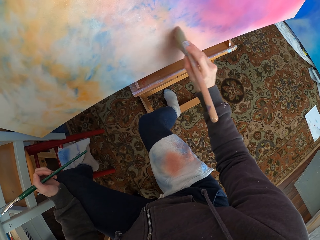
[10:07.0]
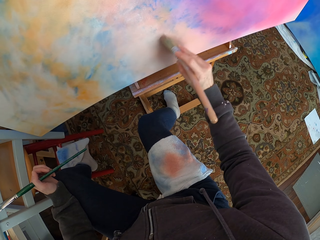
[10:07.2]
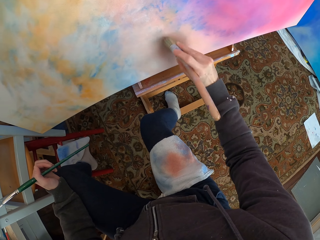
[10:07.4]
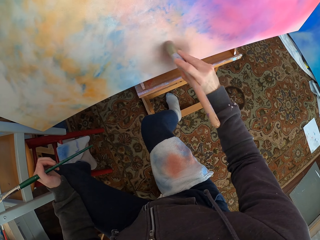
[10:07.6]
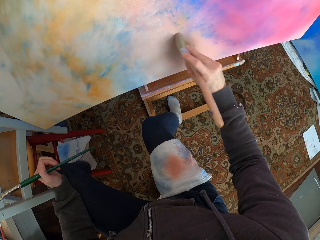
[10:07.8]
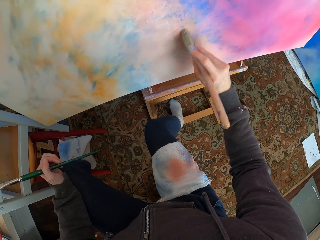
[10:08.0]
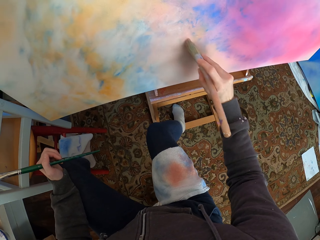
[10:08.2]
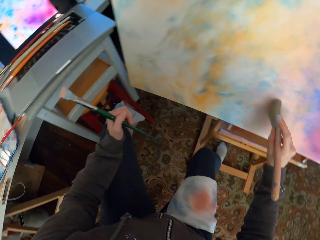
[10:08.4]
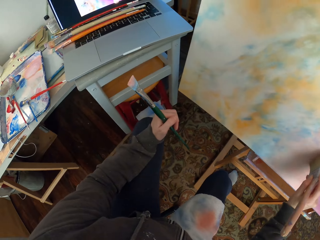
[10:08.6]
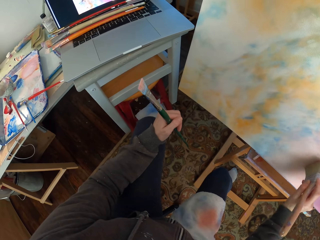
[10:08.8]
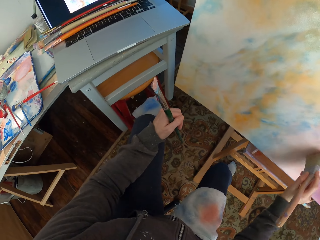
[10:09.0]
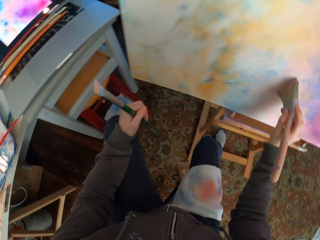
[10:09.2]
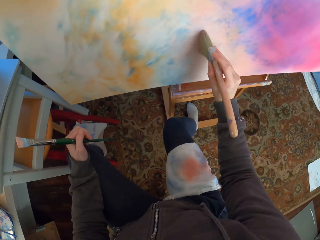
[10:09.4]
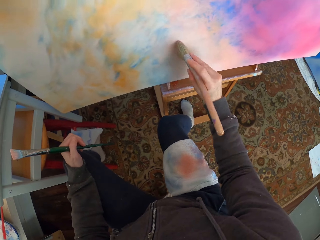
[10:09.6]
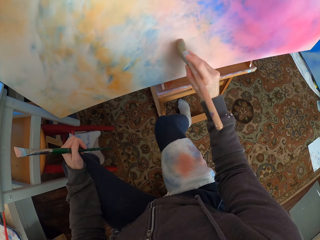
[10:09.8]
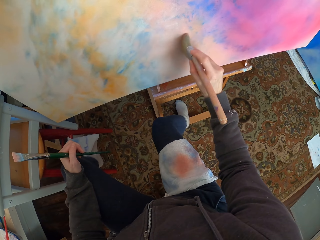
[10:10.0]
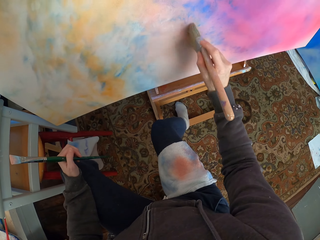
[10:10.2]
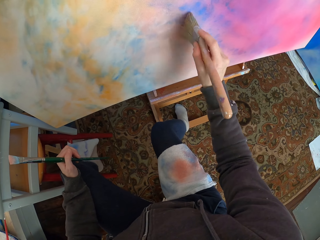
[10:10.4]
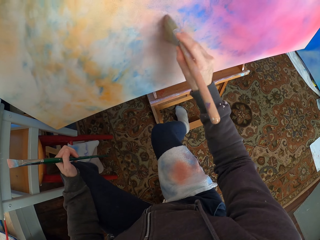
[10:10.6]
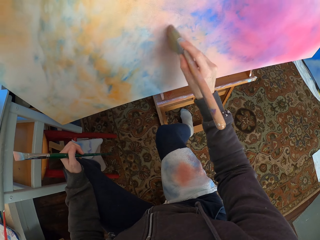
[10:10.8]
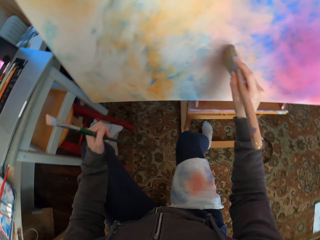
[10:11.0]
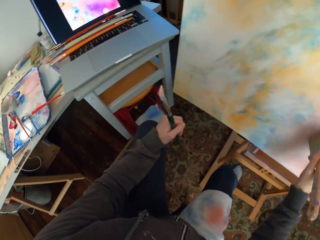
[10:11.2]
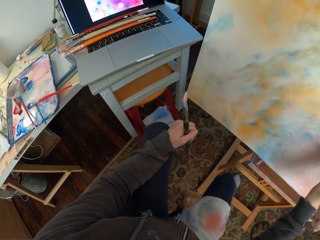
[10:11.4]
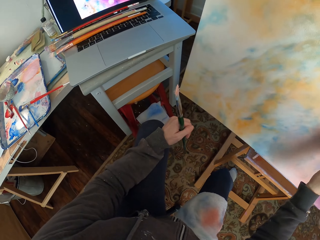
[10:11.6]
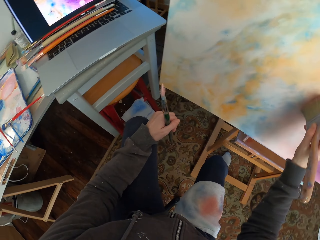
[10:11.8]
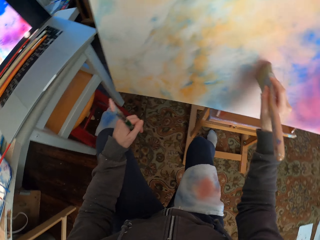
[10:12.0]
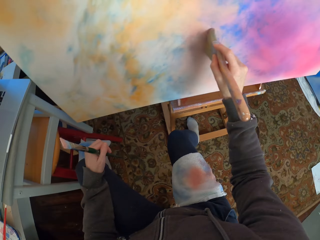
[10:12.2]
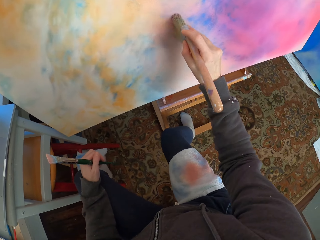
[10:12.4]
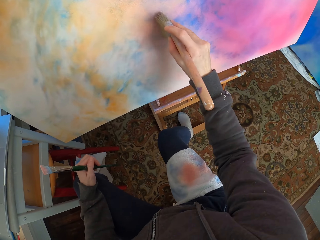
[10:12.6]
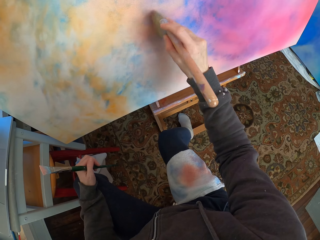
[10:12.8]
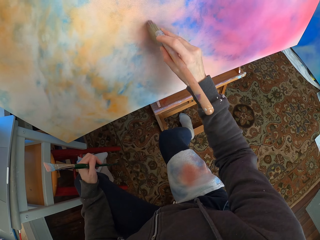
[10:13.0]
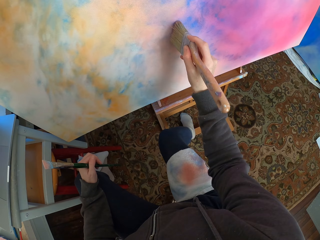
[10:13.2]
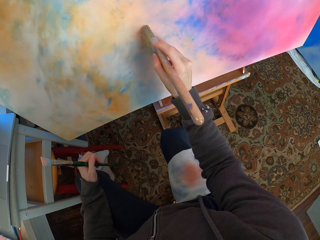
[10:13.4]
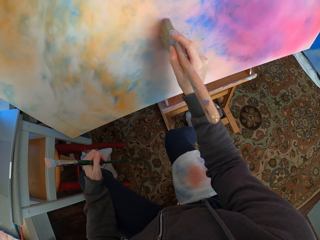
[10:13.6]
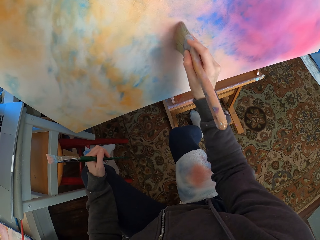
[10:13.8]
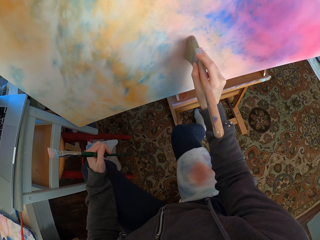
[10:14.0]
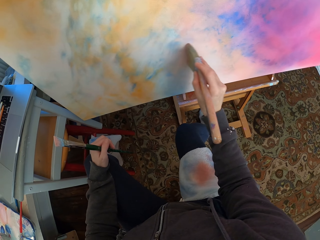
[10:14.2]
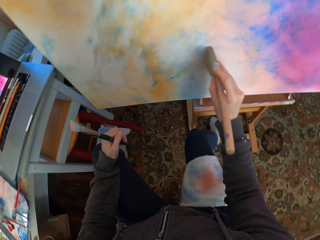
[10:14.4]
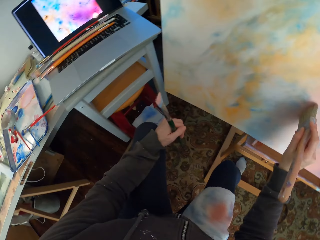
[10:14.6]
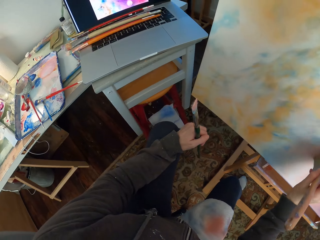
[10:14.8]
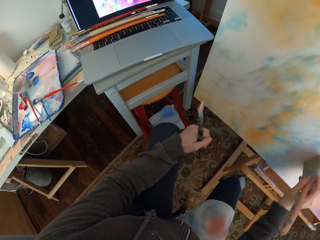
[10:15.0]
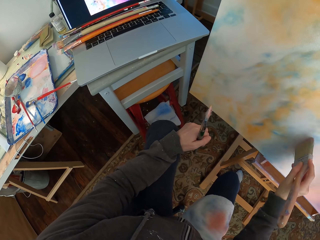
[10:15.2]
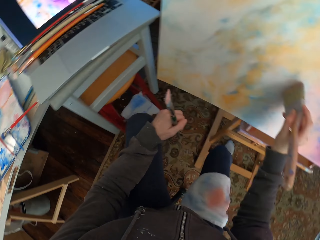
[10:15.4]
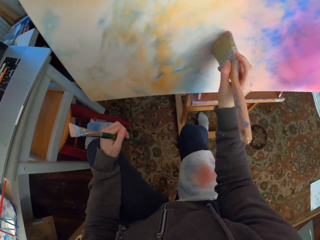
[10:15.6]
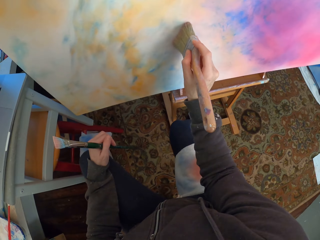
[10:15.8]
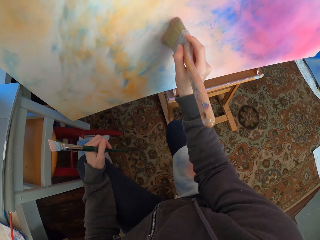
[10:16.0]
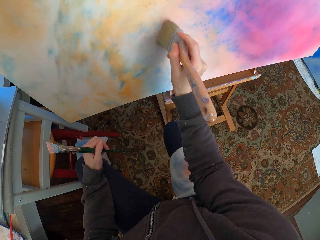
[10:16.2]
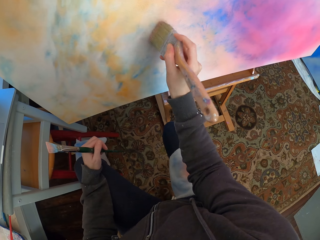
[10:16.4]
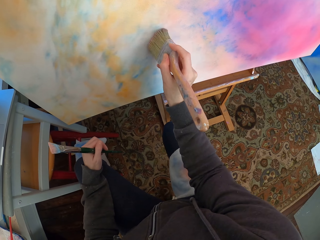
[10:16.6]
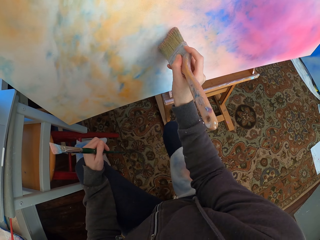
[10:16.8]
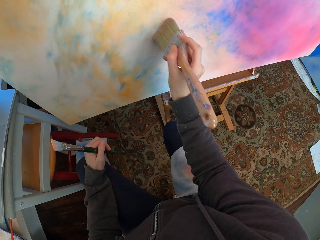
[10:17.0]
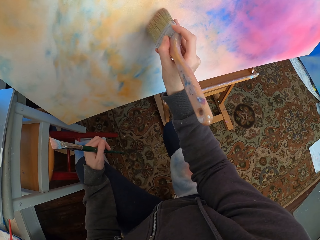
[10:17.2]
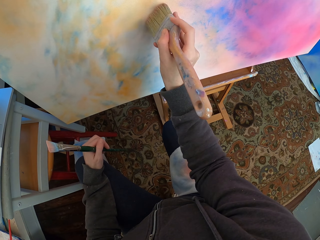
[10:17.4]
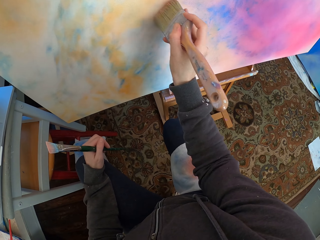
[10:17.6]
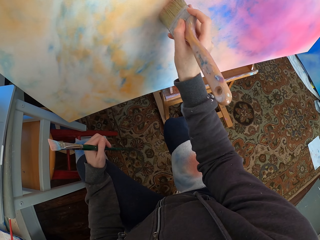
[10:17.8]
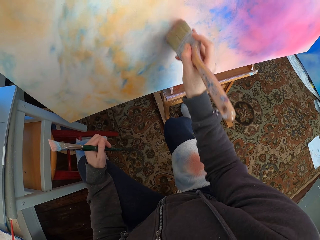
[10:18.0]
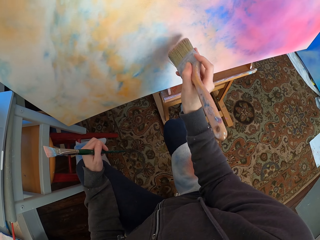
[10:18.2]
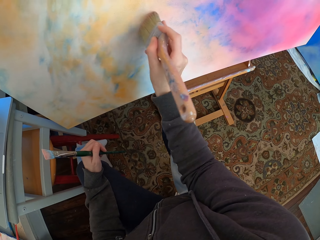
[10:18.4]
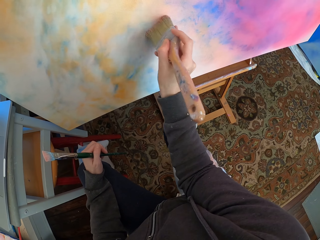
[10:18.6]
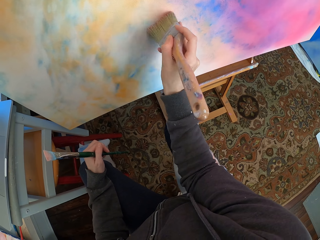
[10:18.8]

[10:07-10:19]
The camera wearer looks at the laptop. They look at the canvas. They look at the laptop. They look at the canvas. They look at the laptop. They look at the canvas.

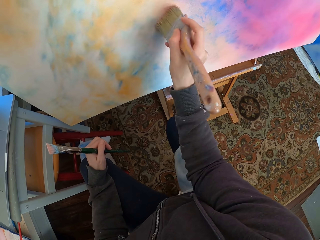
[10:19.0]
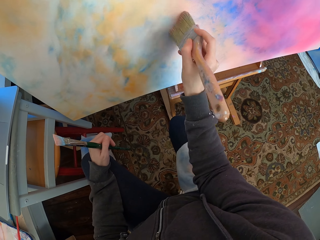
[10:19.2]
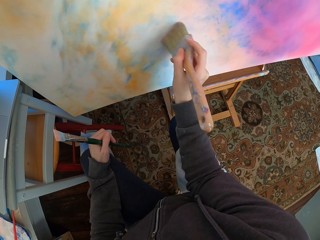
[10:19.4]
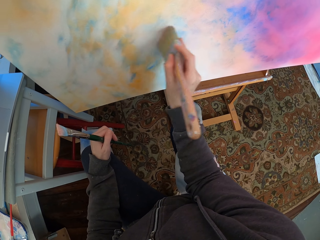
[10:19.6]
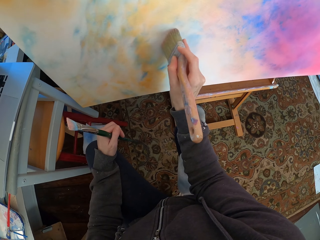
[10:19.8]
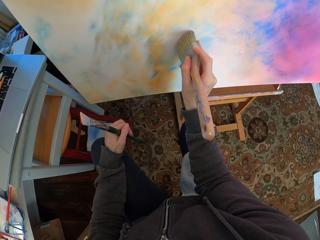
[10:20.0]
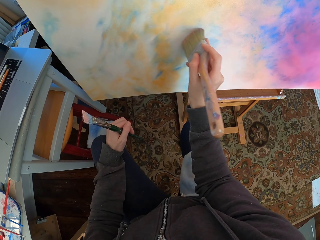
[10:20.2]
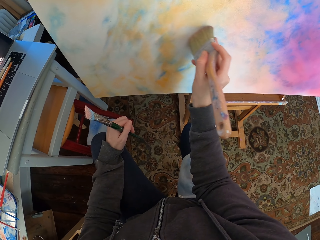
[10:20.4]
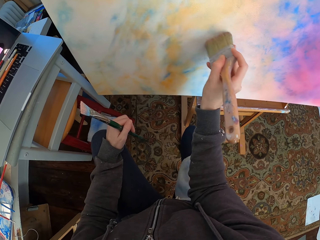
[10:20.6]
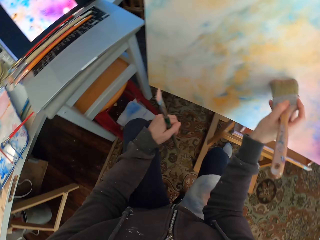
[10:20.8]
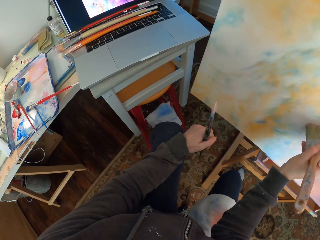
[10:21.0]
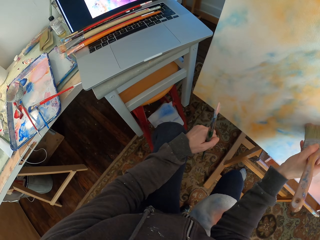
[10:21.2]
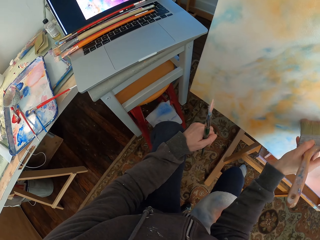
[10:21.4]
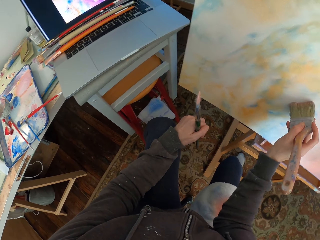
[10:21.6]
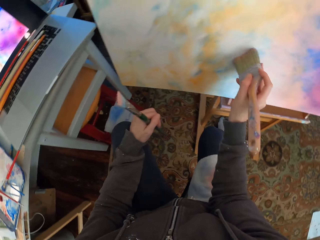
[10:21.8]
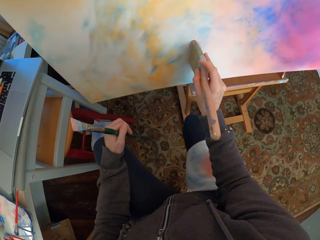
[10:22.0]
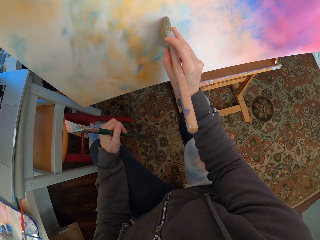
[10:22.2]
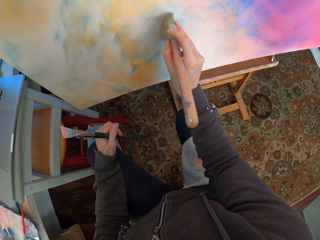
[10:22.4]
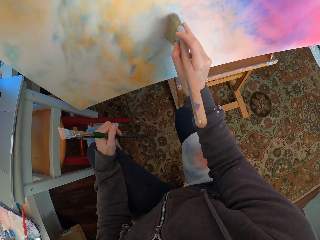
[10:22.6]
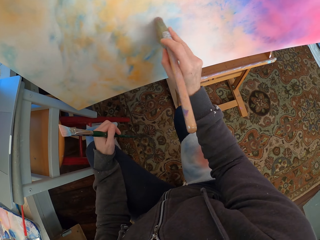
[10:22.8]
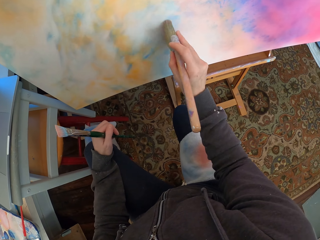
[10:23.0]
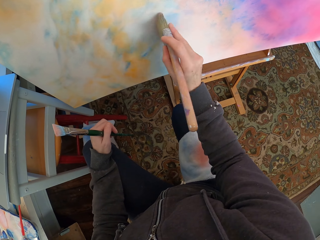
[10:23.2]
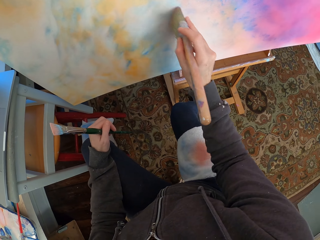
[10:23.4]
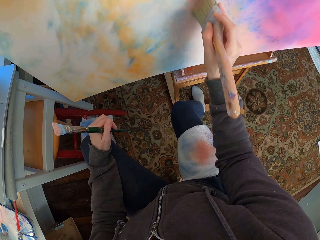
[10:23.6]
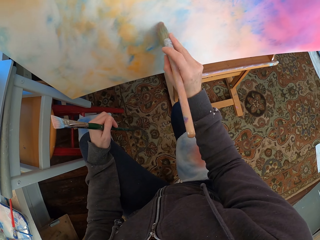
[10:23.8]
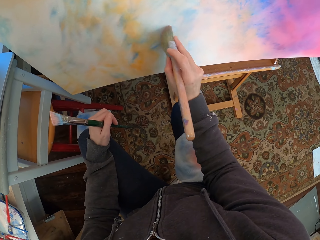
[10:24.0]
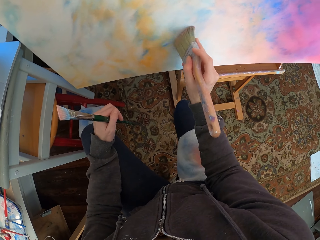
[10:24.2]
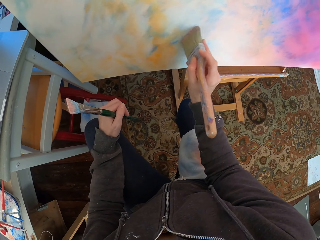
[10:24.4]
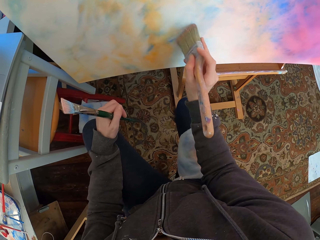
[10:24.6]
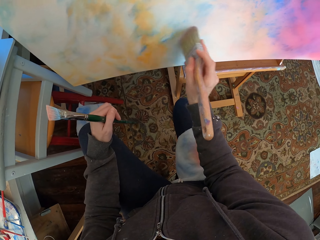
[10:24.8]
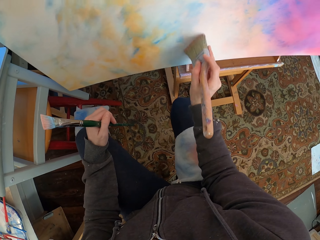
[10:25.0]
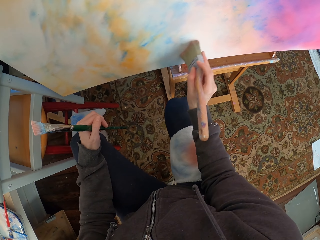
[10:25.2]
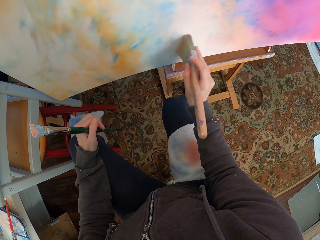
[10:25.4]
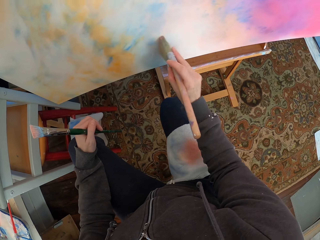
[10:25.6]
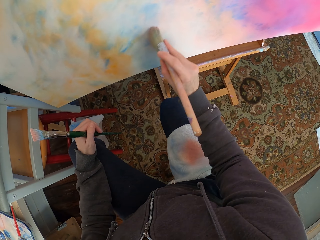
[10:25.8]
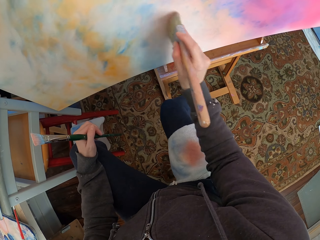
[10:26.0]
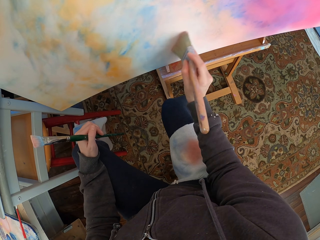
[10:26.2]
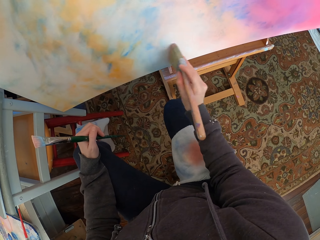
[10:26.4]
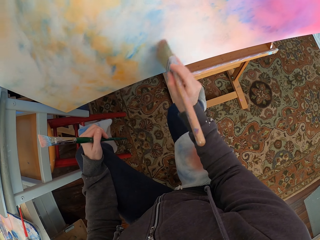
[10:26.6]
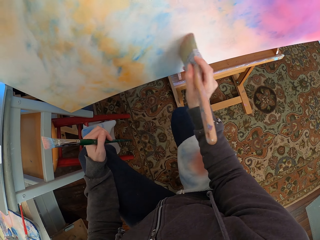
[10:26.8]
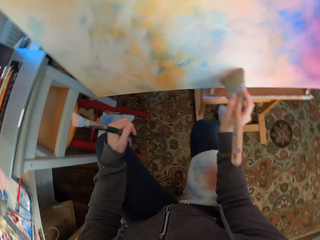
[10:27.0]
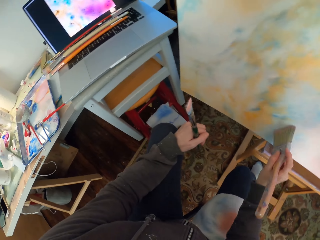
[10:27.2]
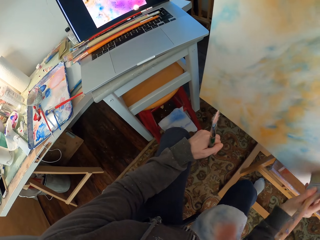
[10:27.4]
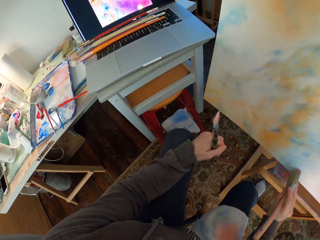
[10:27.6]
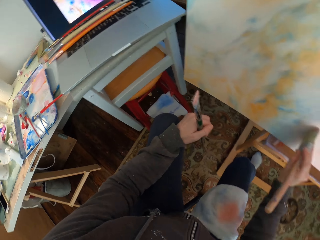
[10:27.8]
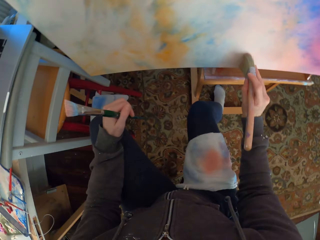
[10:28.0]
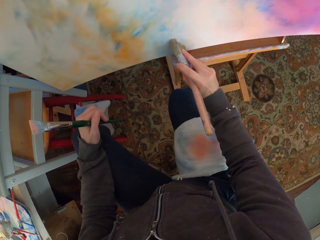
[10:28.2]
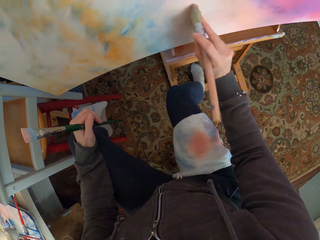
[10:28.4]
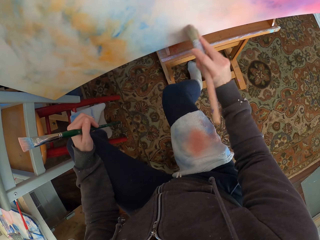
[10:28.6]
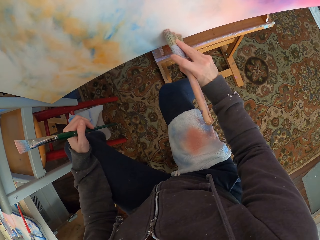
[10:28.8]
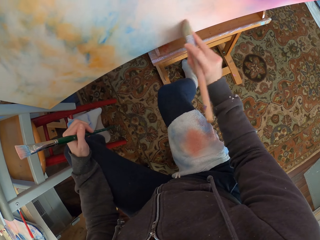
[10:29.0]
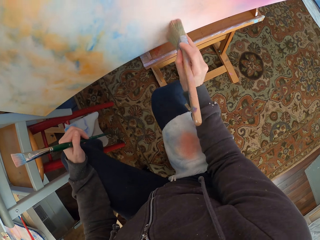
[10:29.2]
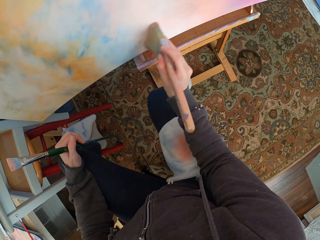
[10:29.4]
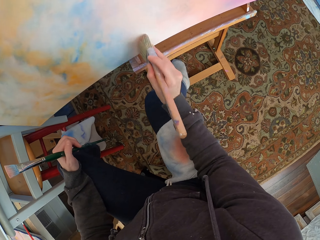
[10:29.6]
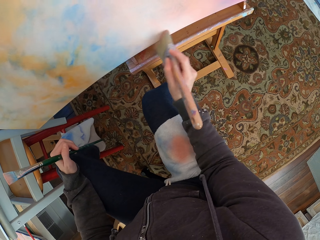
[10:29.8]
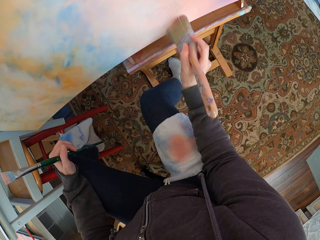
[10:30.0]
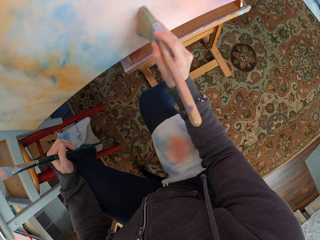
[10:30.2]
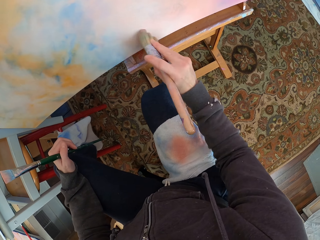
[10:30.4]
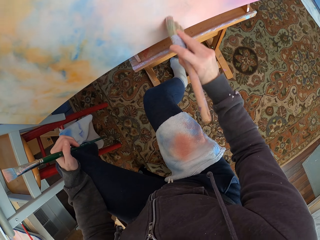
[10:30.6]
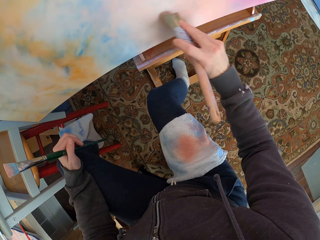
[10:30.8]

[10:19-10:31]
The camera wearer looks at the laptop. They look at the canvas. They look at the laptop.
